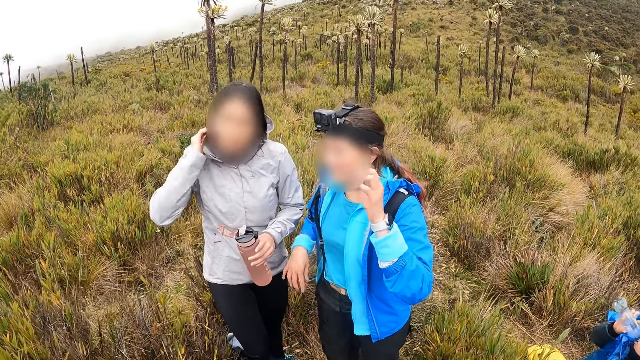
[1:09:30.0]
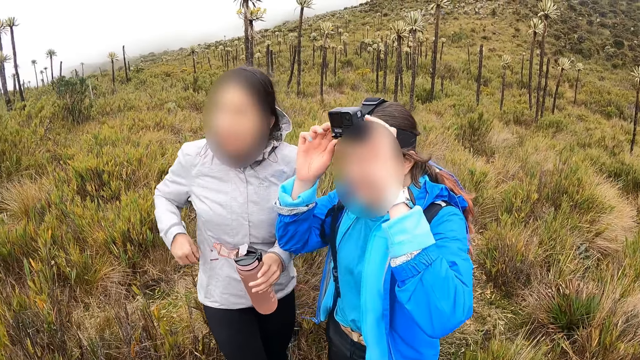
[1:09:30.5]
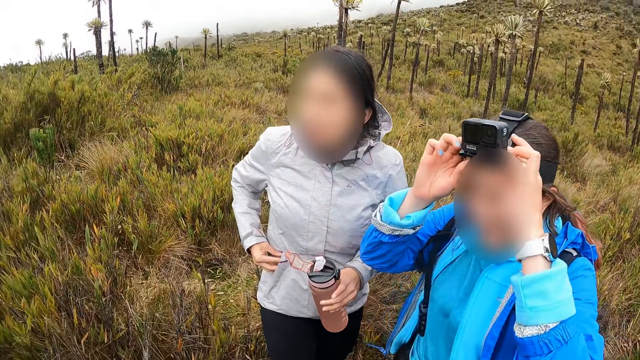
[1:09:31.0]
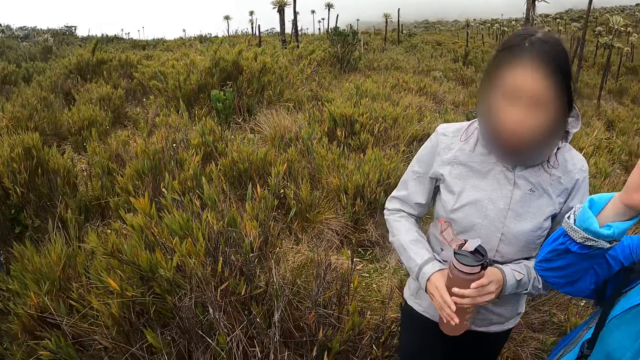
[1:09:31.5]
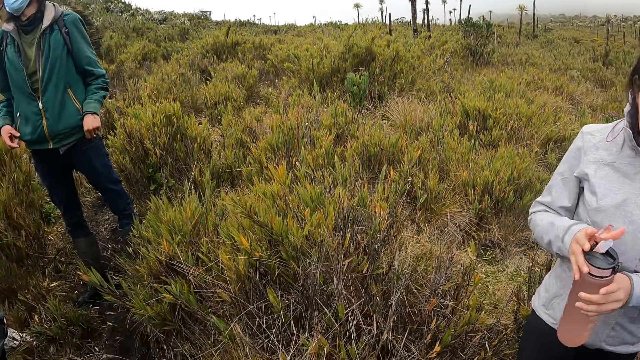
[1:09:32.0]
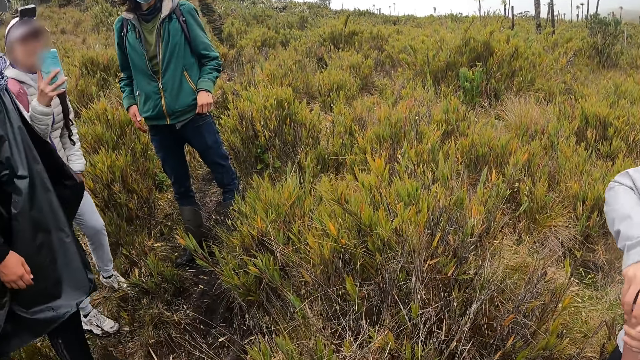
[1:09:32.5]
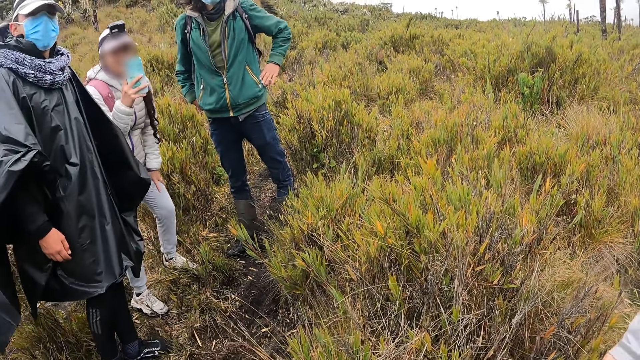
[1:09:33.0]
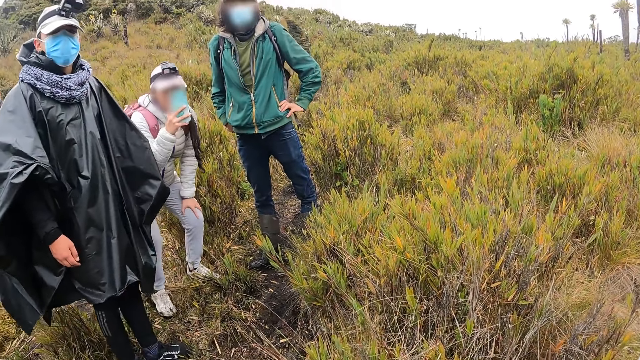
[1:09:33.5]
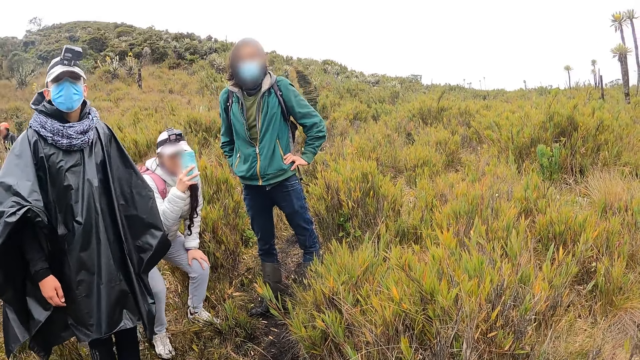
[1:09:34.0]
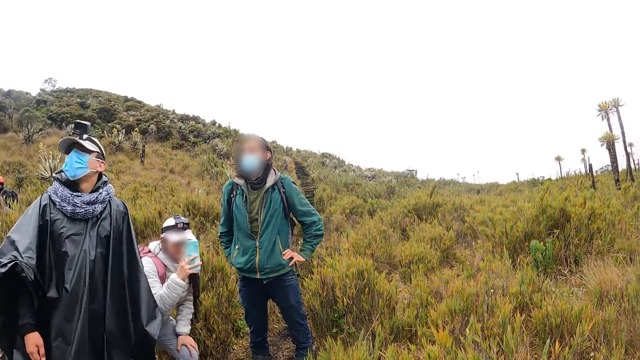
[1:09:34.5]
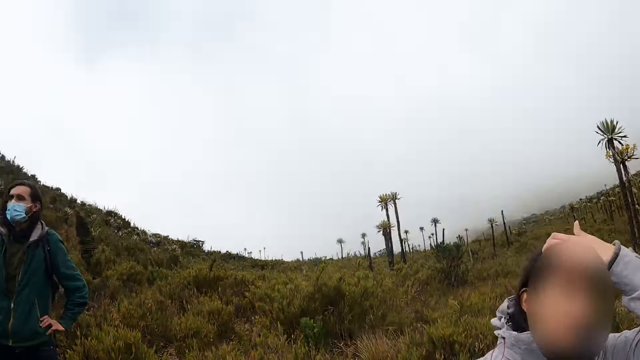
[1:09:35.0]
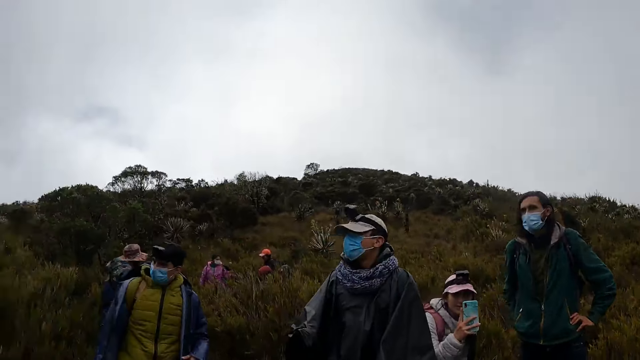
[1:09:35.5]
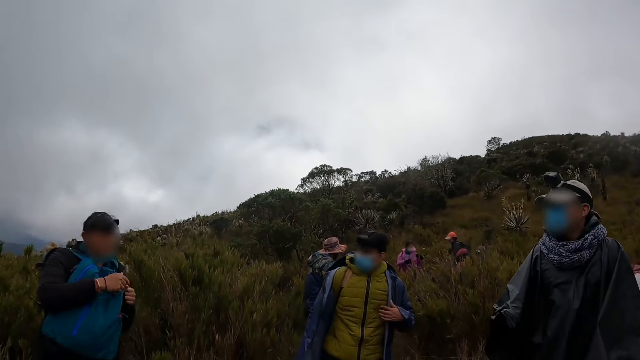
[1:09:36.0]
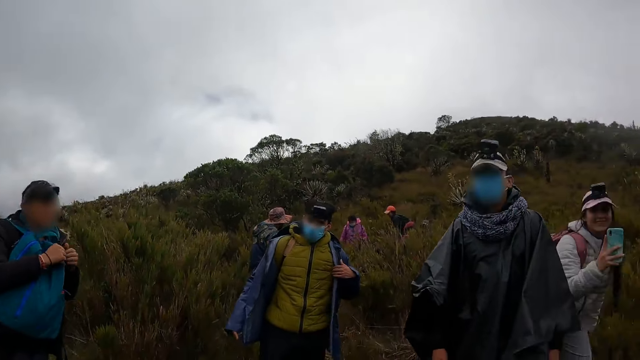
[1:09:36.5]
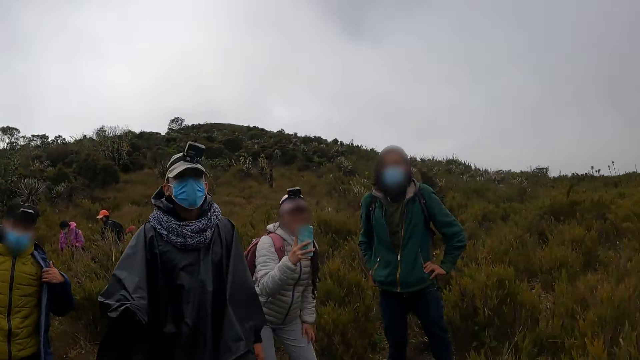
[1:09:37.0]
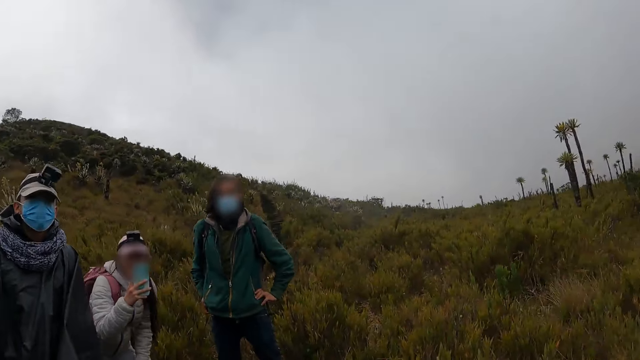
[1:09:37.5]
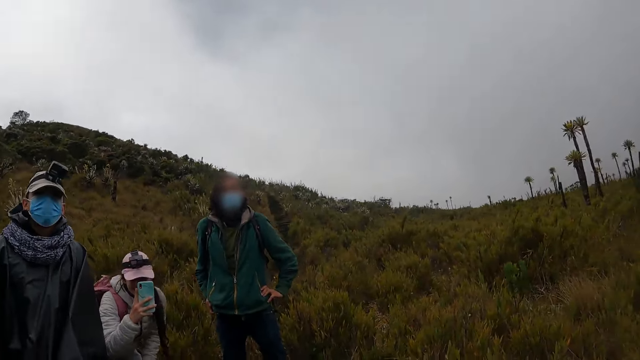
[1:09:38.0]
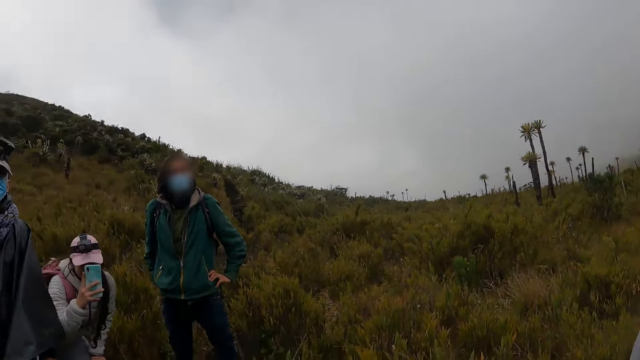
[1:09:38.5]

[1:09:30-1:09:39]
A hiker adjusts the camera on her head with both hands. Another hiker holds the lid of the water bottle in her left hand with her right hand. The camera wearer looks around. The second hiker closes the water bottle in her left hand with her right hand. A third hiker presses a phone in her right hand with her right hand.

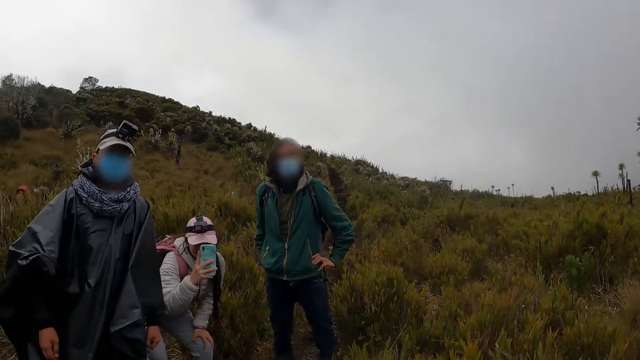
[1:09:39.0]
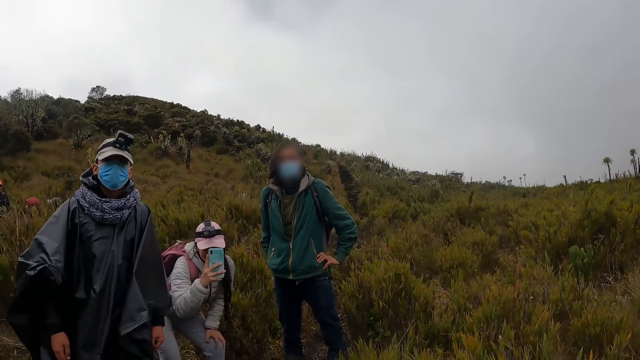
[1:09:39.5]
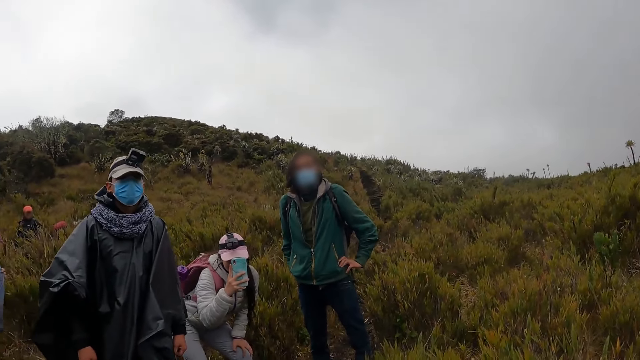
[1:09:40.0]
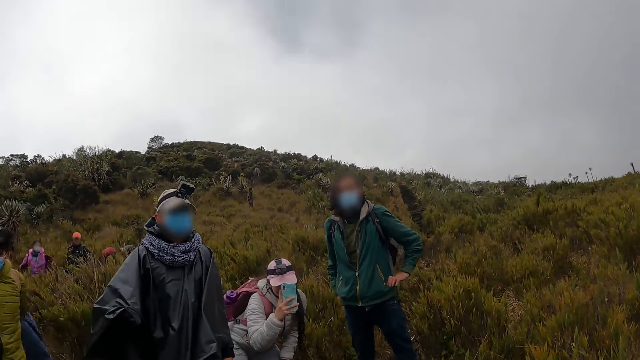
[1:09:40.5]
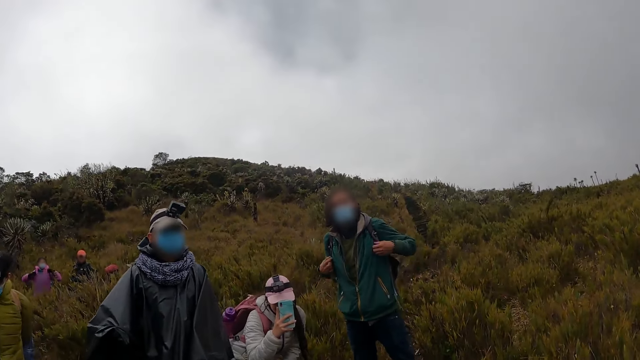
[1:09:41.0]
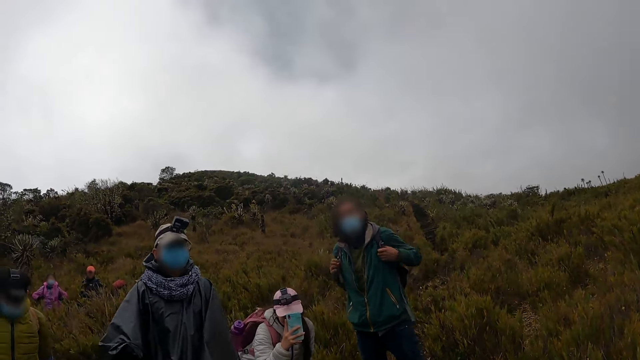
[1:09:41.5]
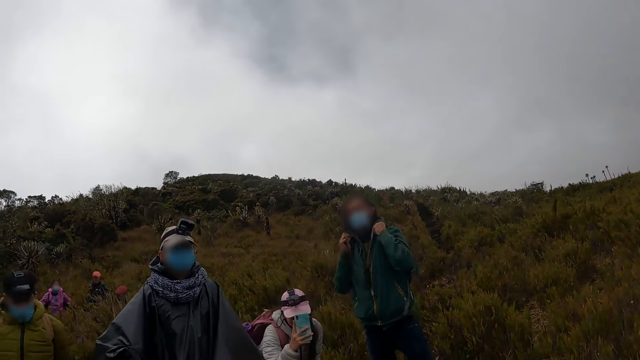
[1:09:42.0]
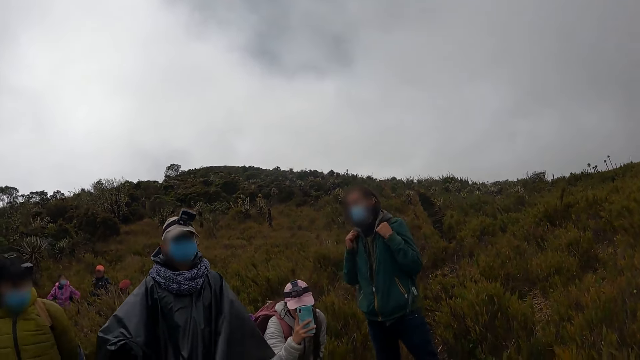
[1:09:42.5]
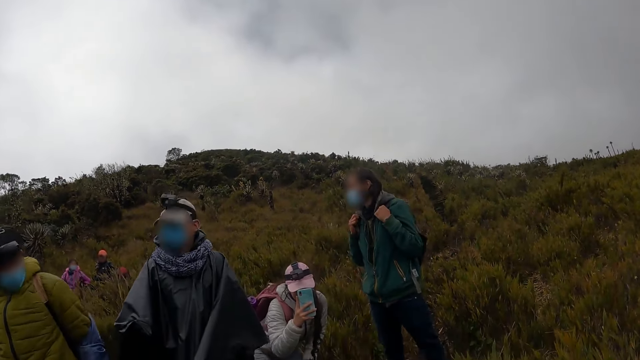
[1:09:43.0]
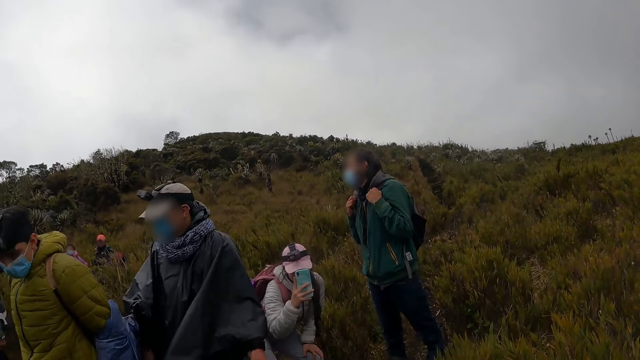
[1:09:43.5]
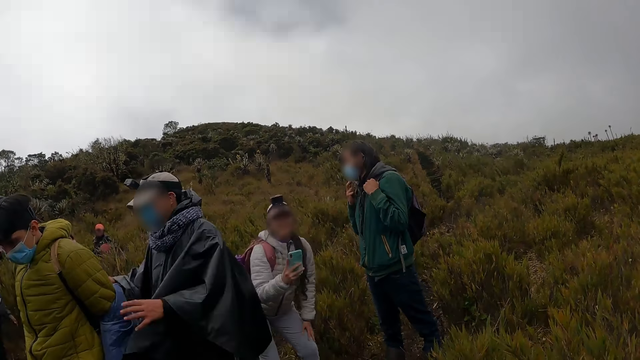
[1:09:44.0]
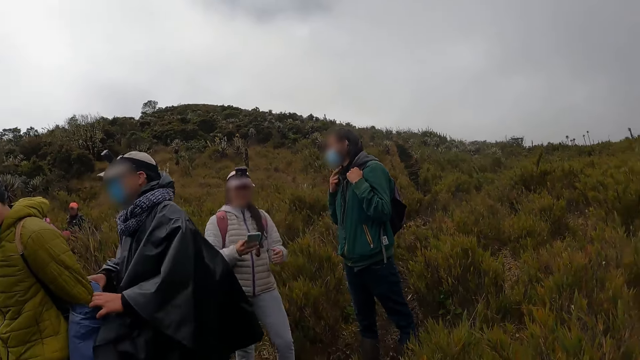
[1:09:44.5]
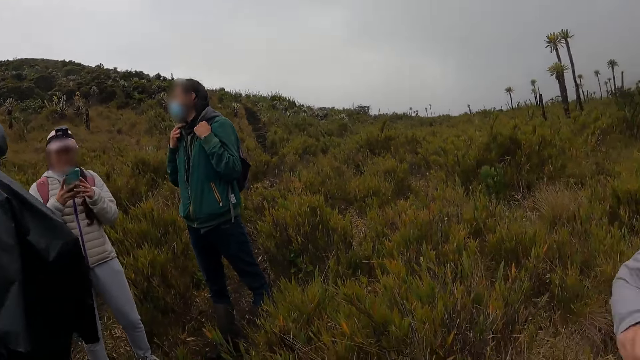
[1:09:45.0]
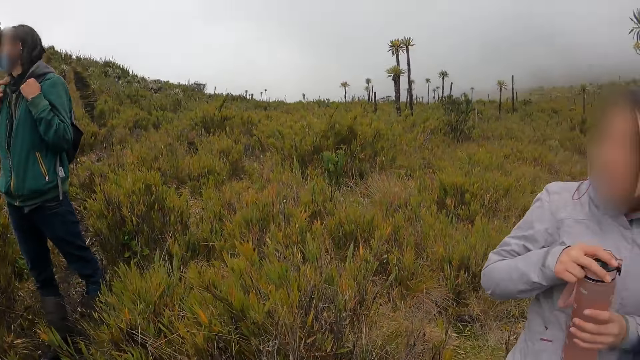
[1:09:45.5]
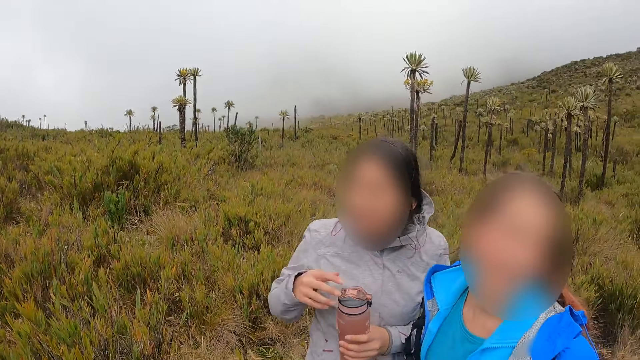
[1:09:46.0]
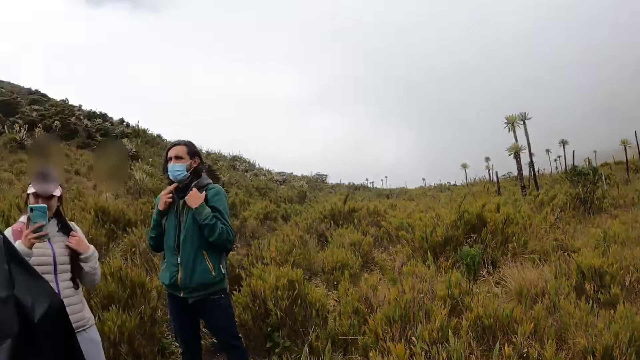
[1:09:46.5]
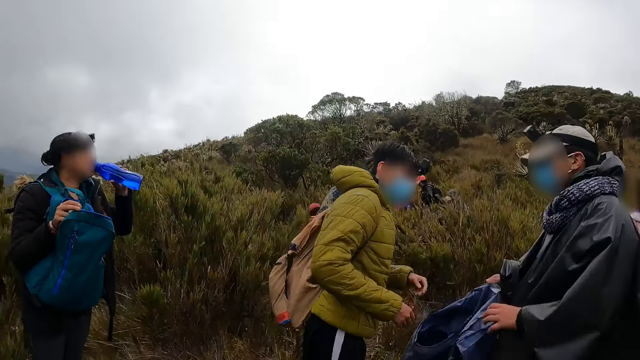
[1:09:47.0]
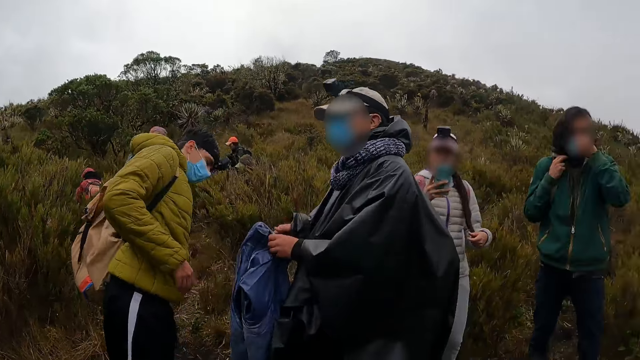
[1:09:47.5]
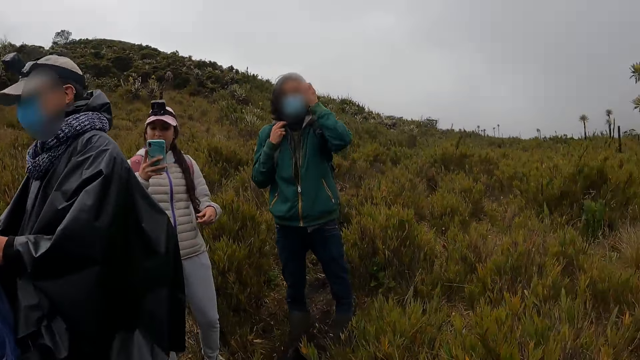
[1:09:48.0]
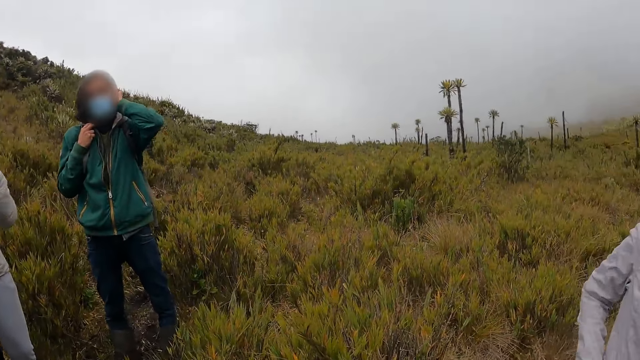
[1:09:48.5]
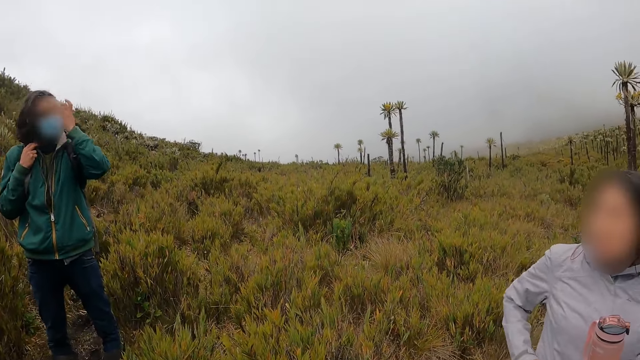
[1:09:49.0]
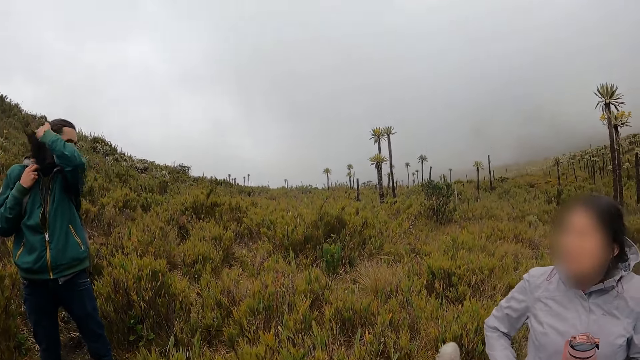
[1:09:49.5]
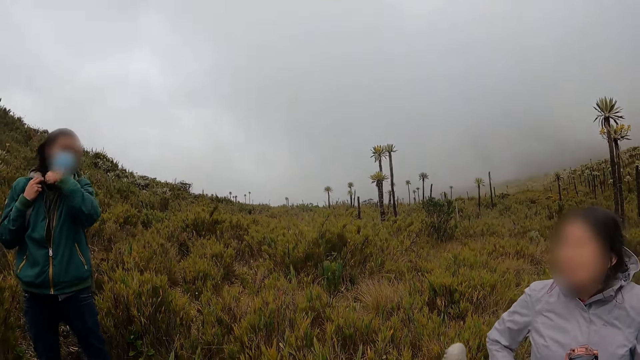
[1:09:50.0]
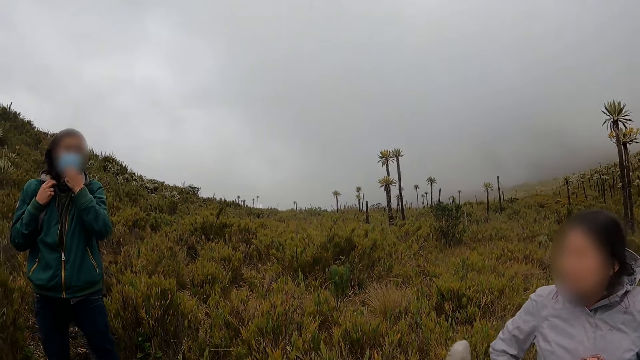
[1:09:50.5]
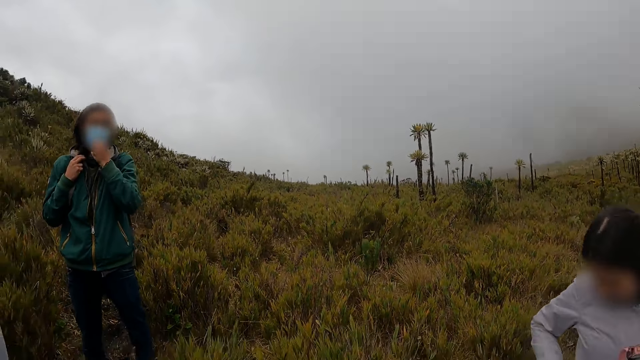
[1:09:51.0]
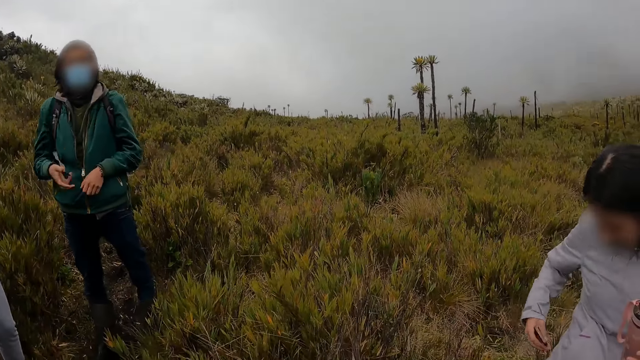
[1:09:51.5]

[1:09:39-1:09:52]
A hiker holds a backpack at his back with both hands. Another hiker holds the phone in her right hand with both hands. A third hiker touches the lid of the water bottle in her left hand with her right hand. The second hiker presses the phone in her right hand with her right hand and strokes her hair with her left hand. A fourth hiker drinks water from a water bottle in his left hand. The woman brings out a phone from the pocket of her hoodie with her right hand.
